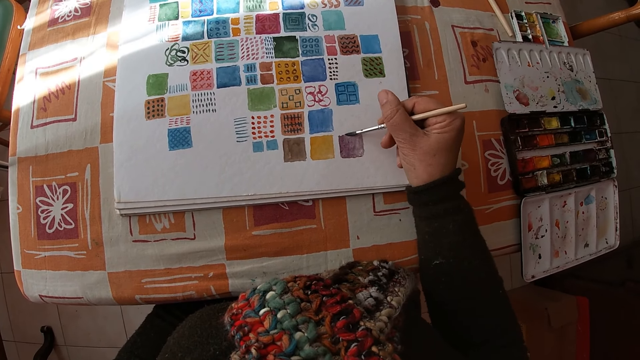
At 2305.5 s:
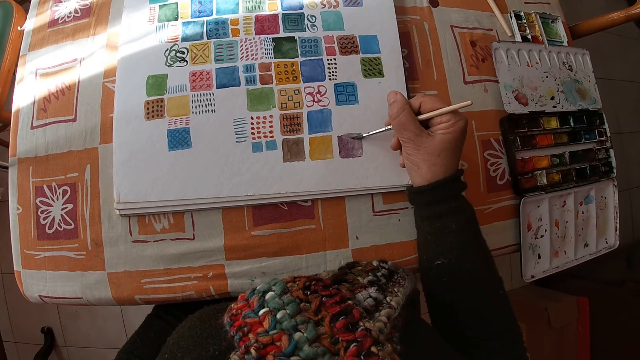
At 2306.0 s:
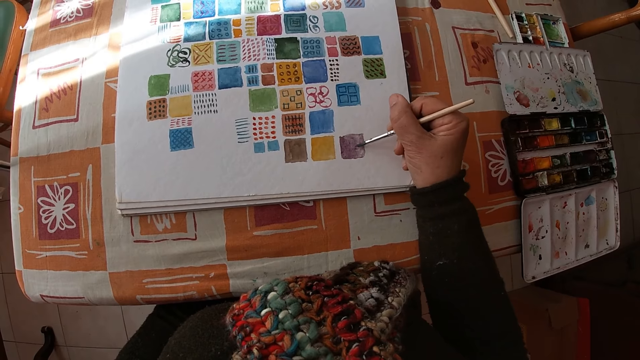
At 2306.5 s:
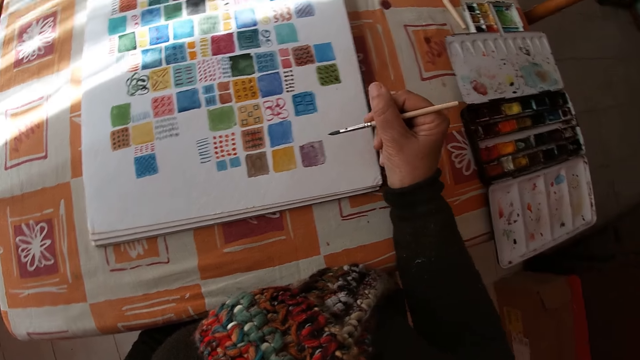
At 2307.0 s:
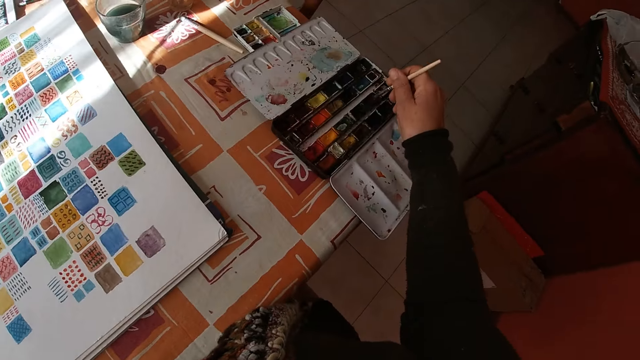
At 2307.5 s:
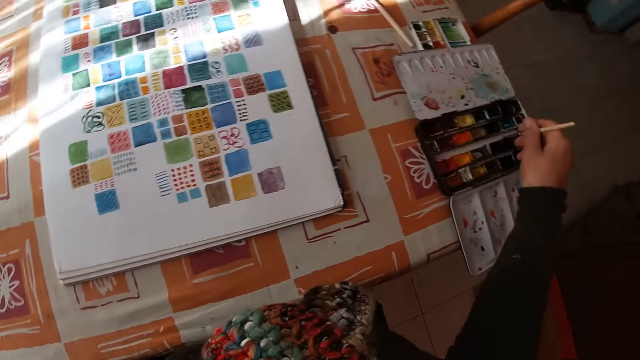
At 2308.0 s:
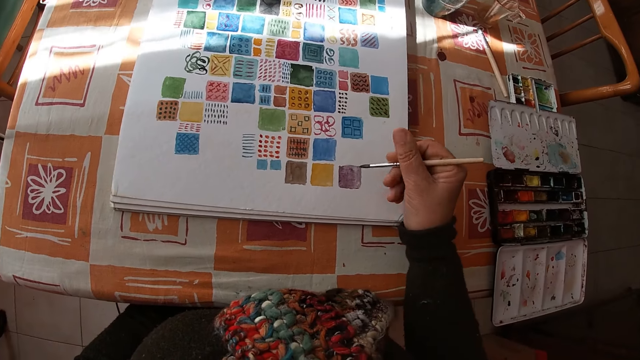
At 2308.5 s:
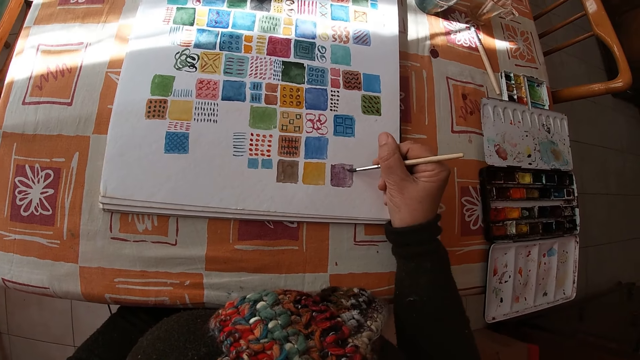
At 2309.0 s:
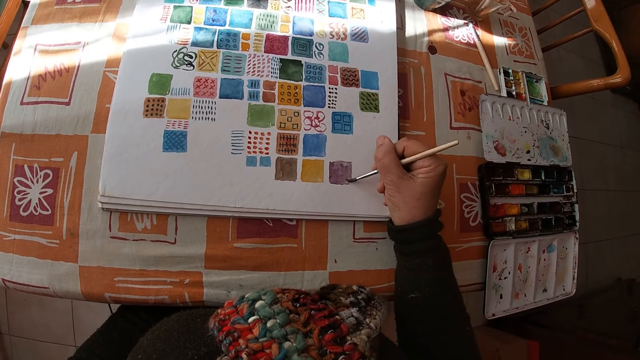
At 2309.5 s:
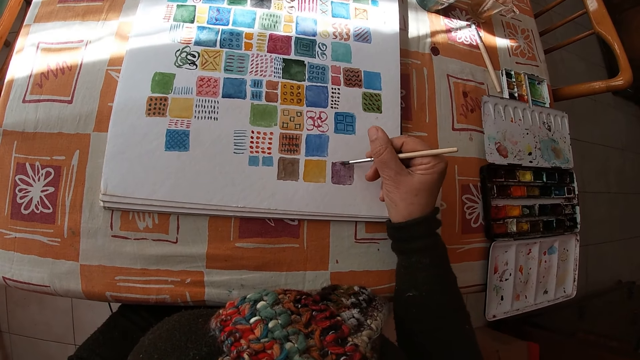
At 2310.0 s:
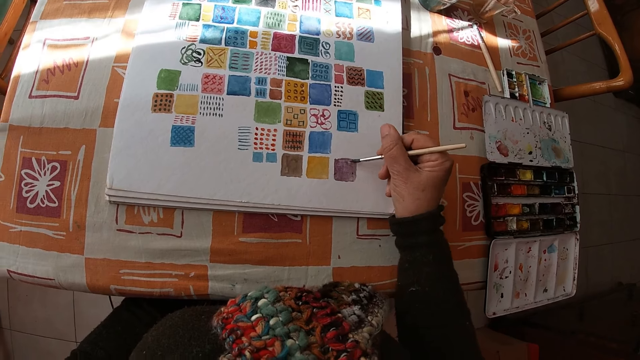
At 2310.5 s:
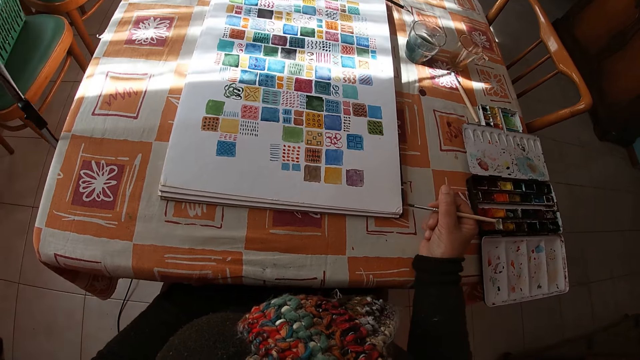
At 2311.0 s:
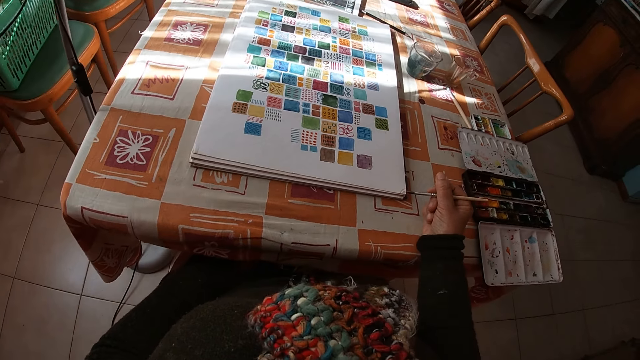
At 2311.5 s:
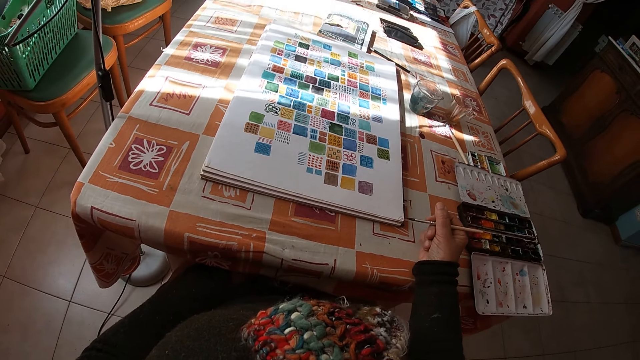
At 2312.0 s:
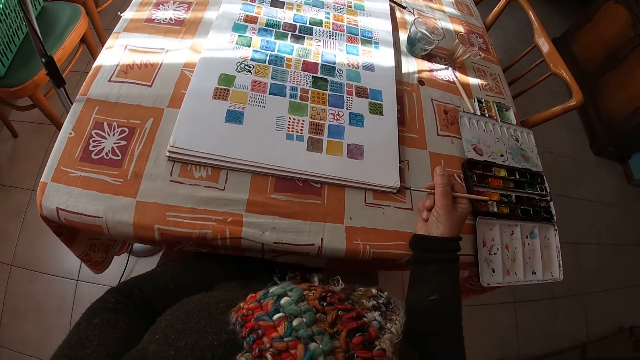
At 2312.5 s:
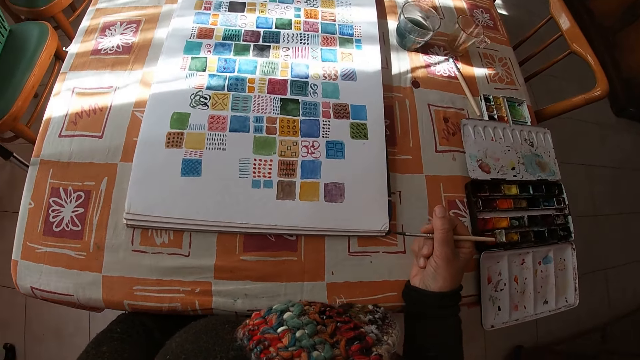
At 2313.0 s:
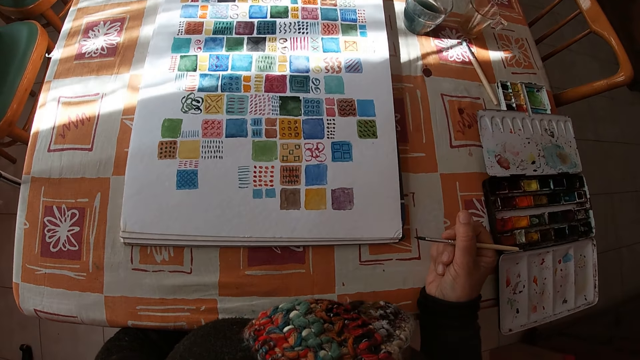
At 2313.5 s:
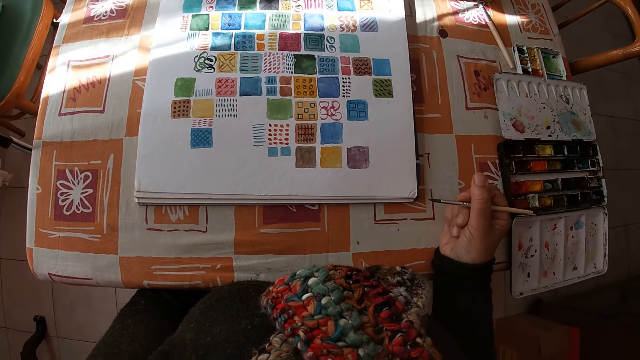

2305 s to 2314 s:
The camera wearer dips the paintbrush in the color palette on the table with her right hand. She paints on the canvas pad on the table with the paintbrush in her right hand. She places her right hand on the table in the room. She holds the paintbrush and looks at the drawing.

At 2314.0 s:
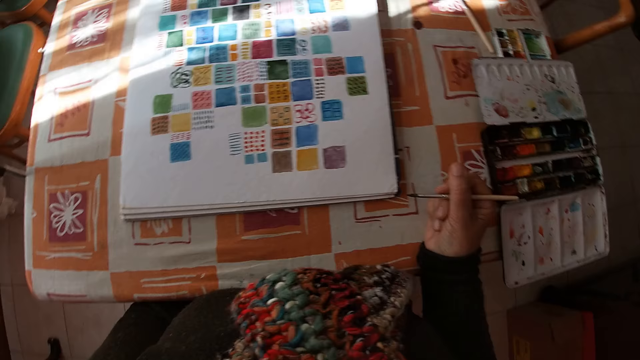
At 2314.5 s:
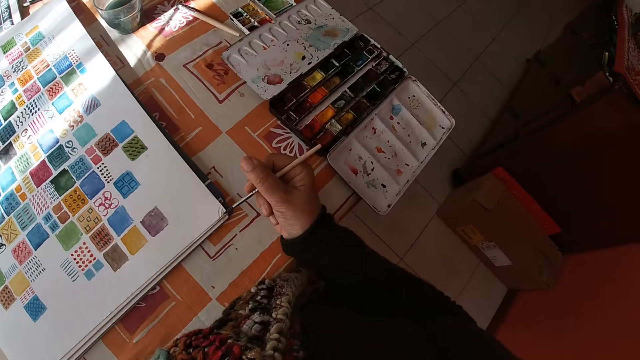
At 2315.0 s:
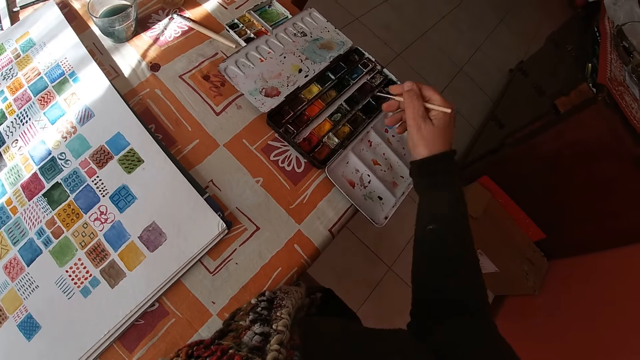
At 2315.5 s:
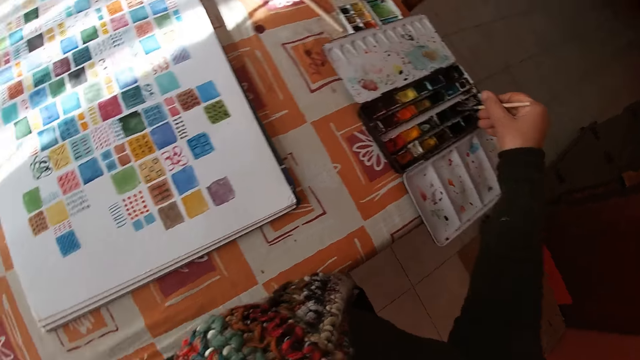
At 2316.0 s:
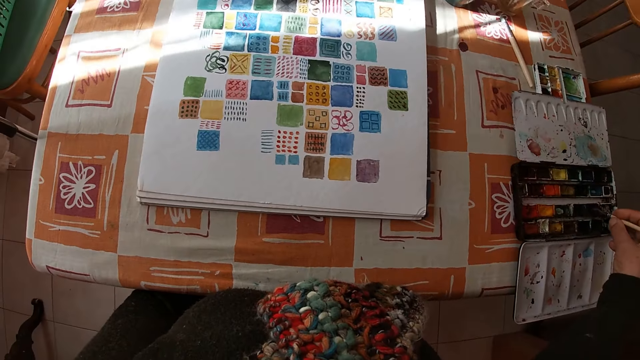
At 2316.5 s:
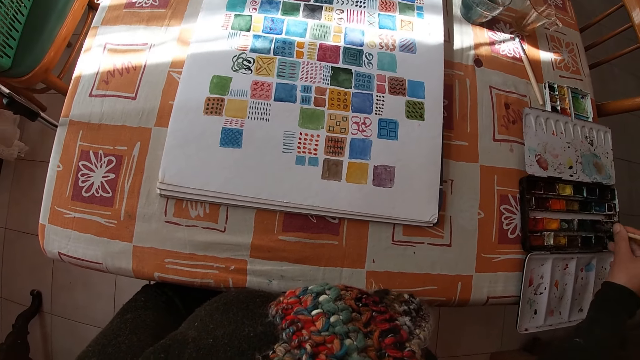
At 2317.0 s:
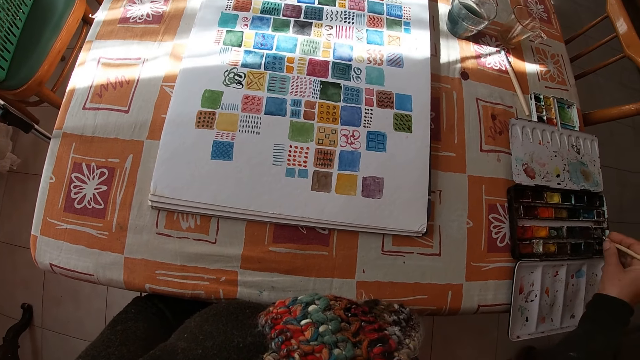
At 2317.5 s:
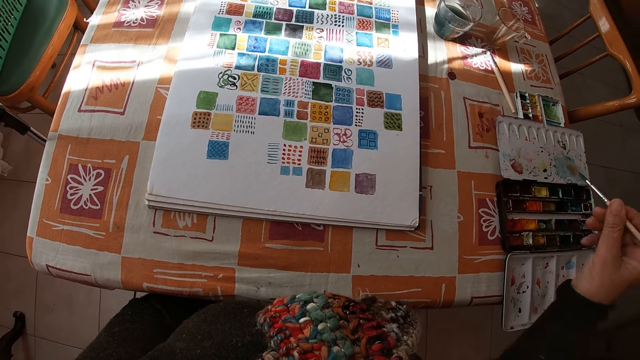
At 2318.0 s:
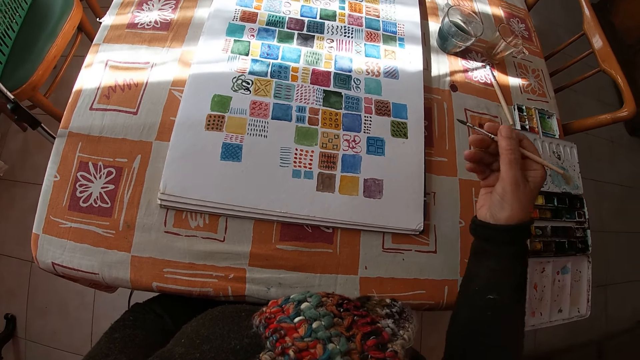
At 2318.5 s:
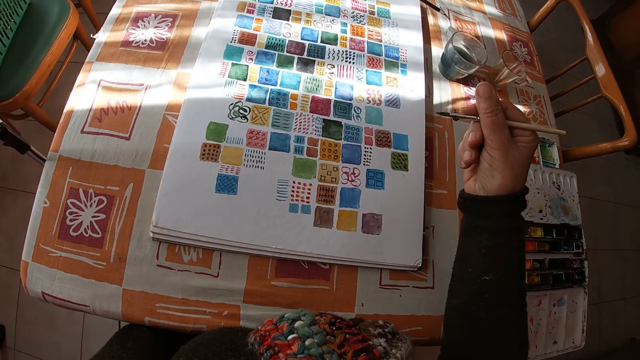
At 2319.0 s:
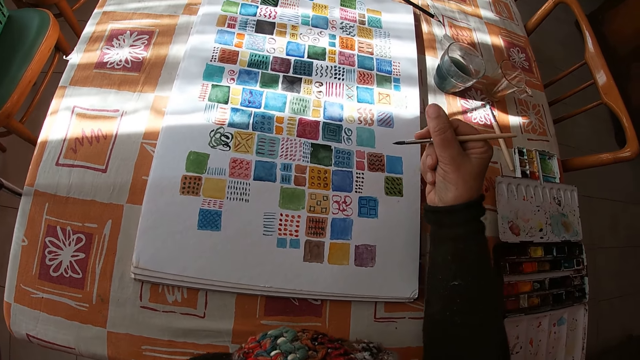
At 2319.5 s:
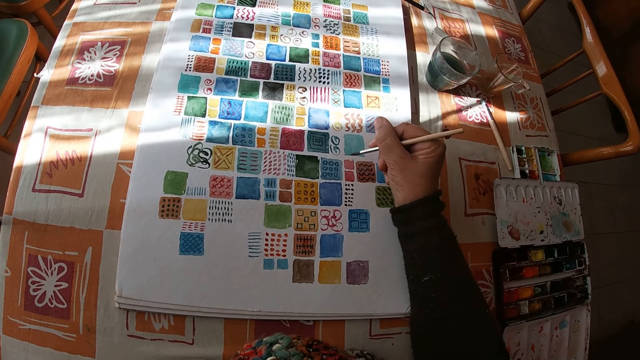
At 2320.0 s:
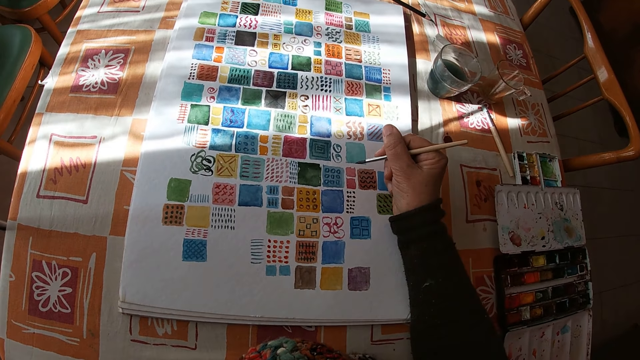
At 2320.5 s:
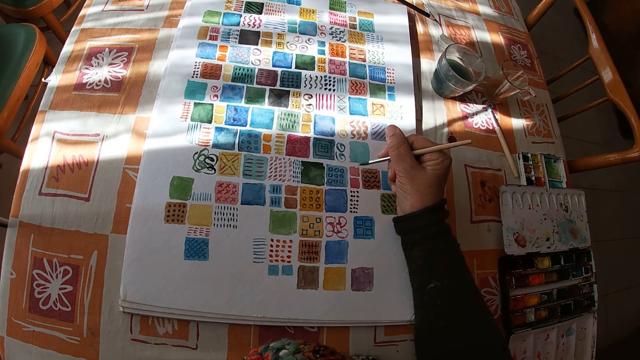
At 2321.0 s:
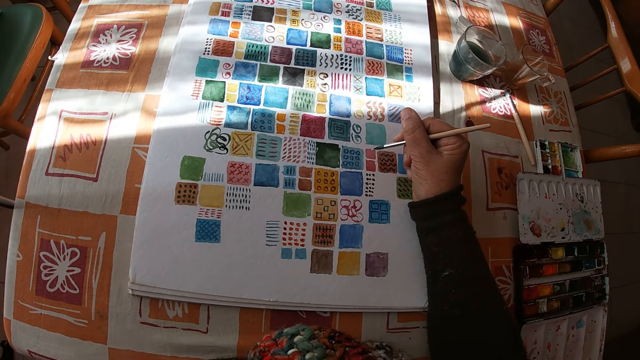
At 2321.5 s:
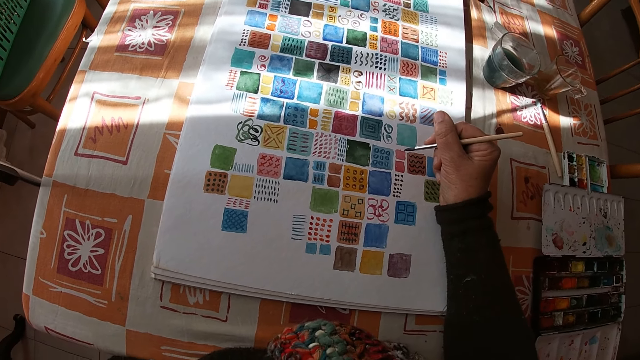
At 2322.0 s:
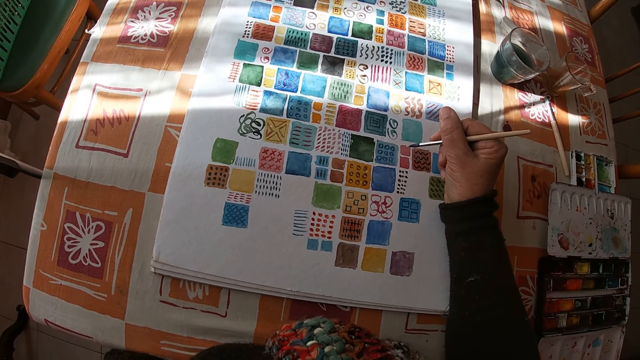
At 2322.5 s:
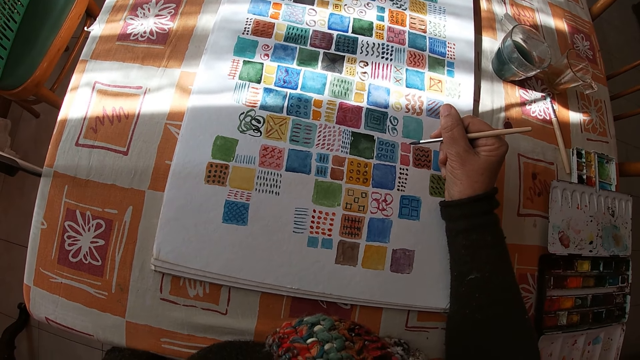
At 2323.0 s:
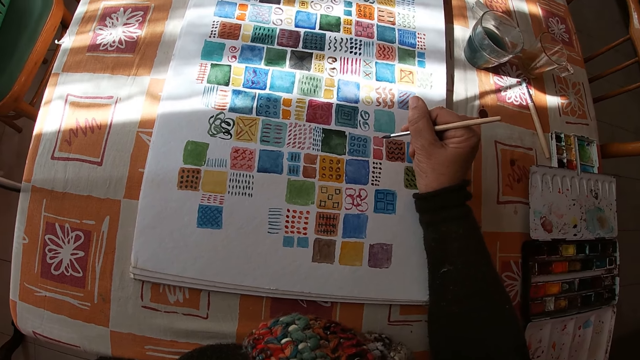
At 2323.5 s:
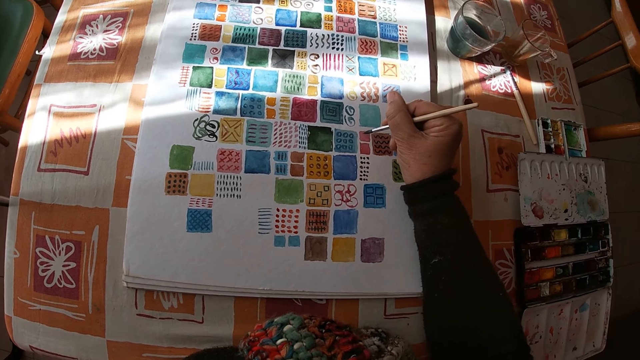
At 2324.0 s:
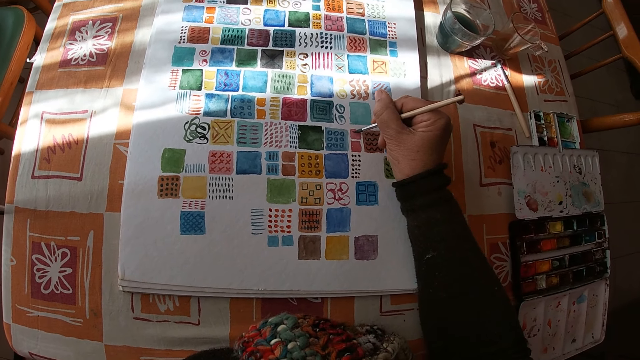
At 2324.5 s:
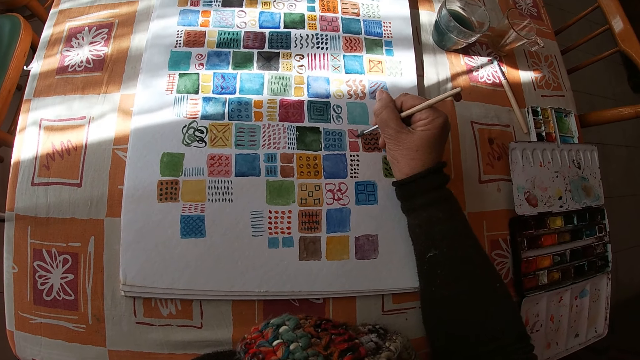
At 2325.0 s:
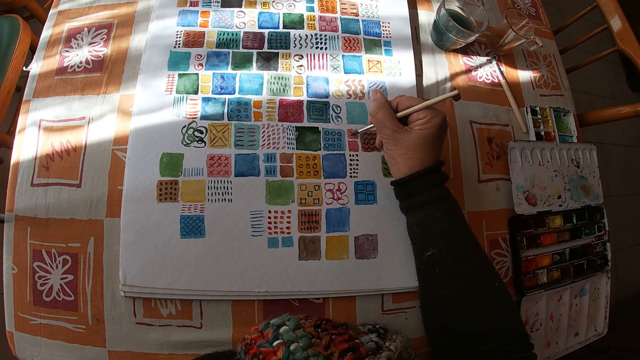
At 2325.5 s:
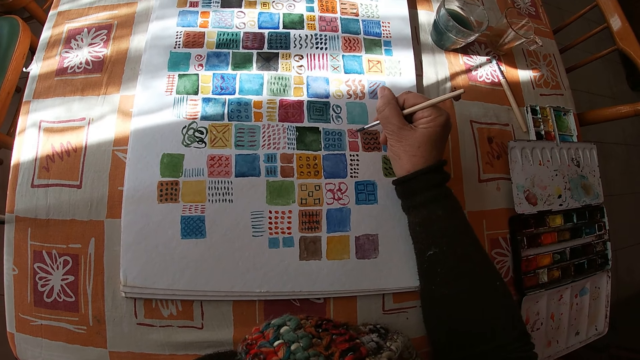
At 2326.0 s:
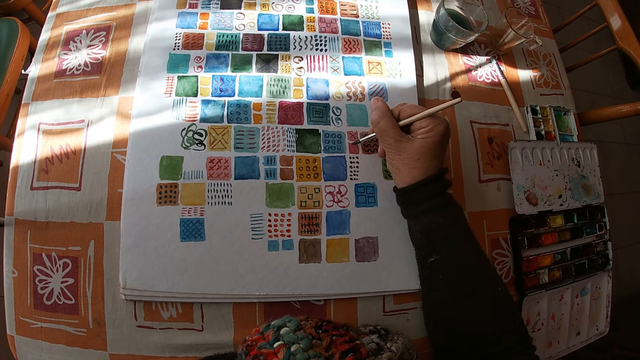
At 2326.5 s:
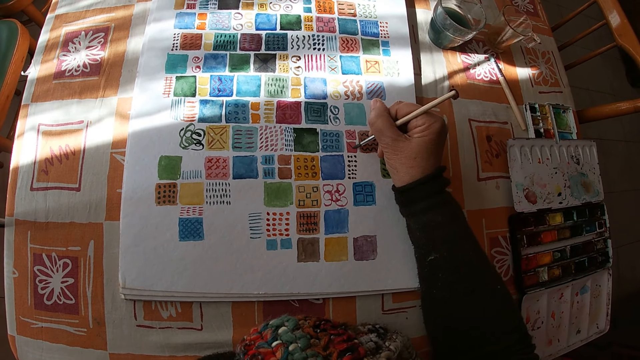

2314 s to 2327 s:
The camera wearer dips the paintbrush in the color palette on the table with her right hand. She holds the paintbrush and looks at the drawing. She places her right arm on the table in the room. She paints on the canvas pad on the table with the paintbrush in her right hand.
